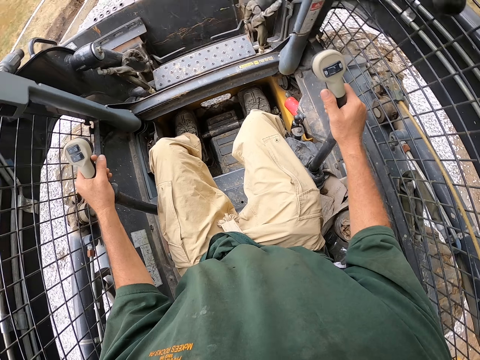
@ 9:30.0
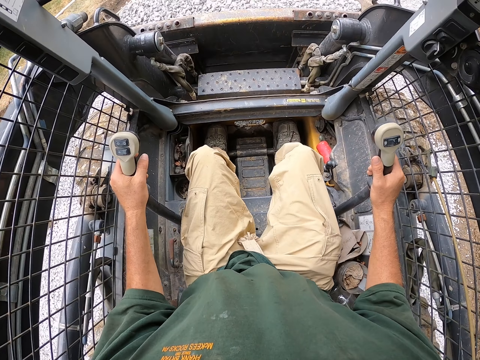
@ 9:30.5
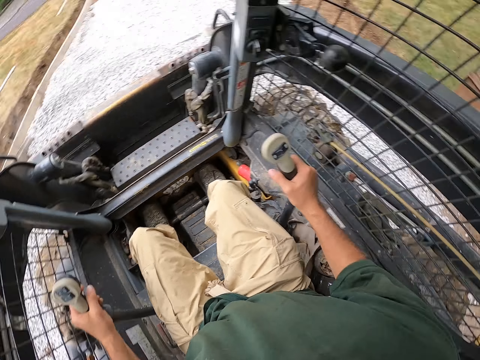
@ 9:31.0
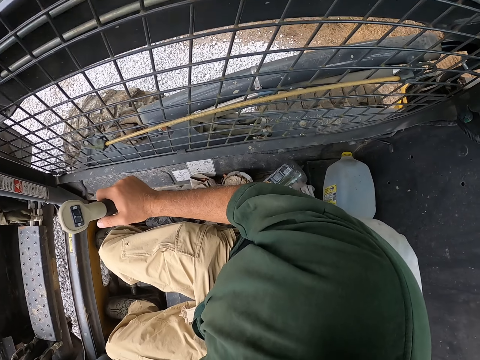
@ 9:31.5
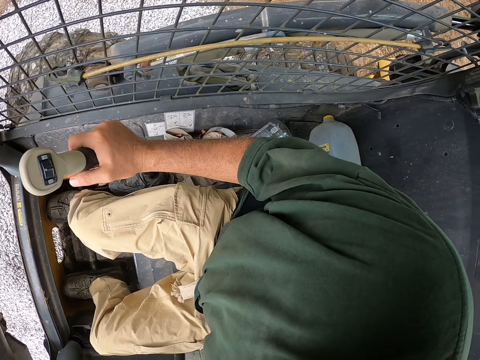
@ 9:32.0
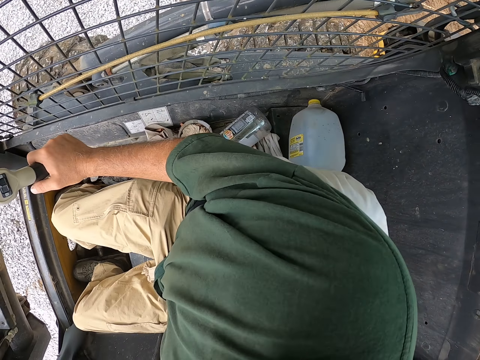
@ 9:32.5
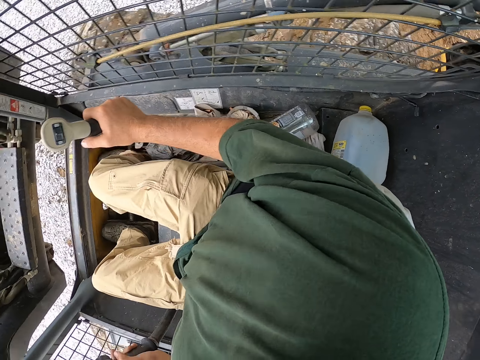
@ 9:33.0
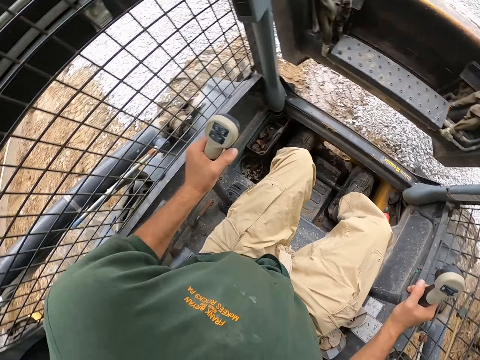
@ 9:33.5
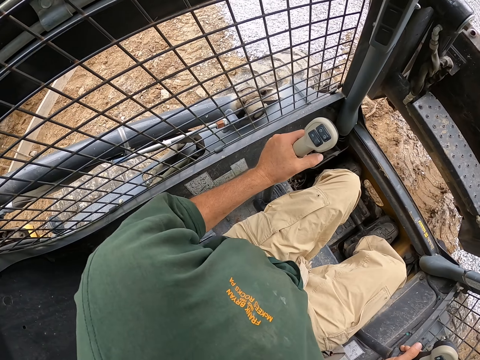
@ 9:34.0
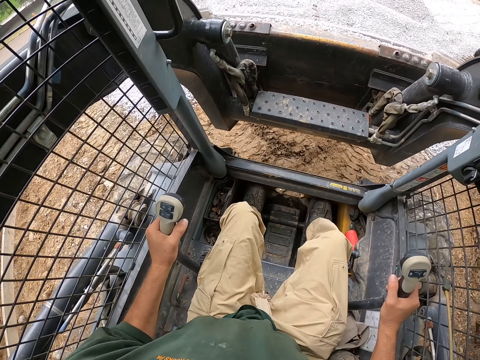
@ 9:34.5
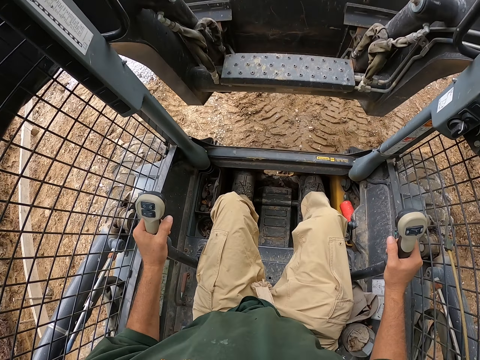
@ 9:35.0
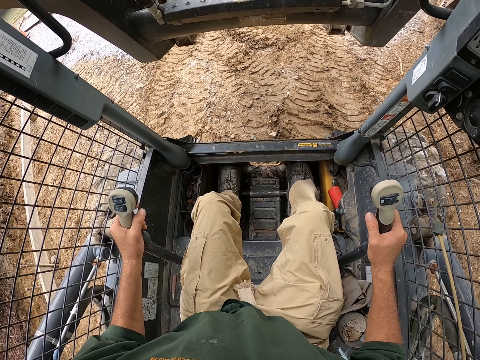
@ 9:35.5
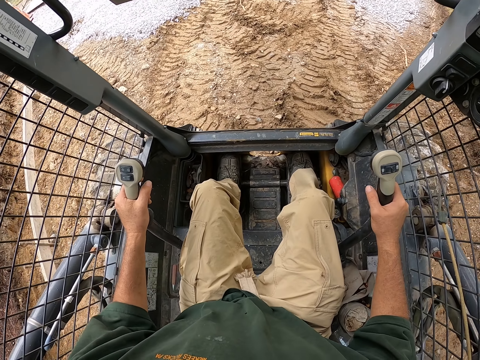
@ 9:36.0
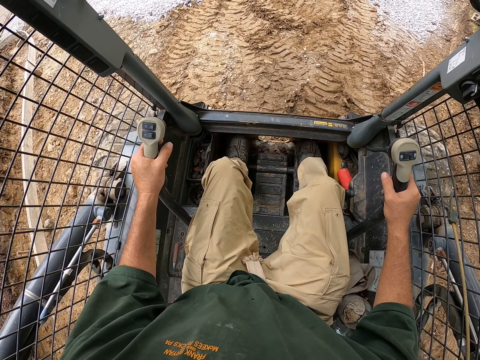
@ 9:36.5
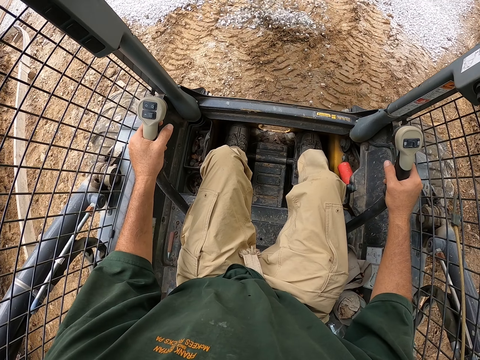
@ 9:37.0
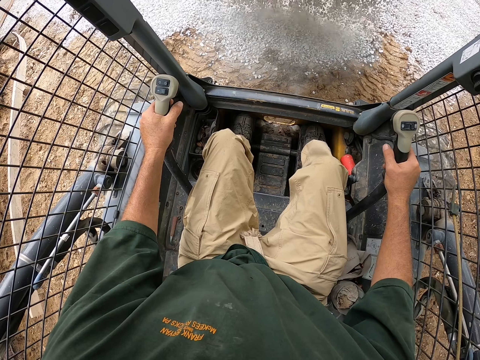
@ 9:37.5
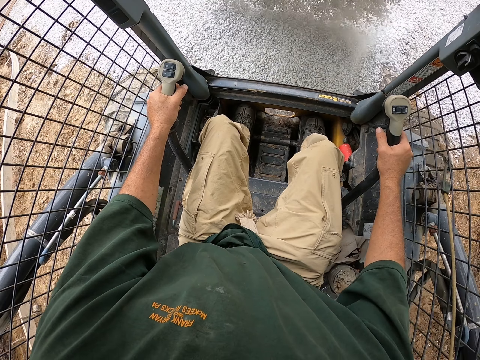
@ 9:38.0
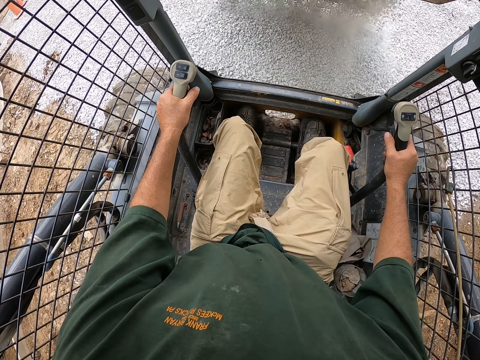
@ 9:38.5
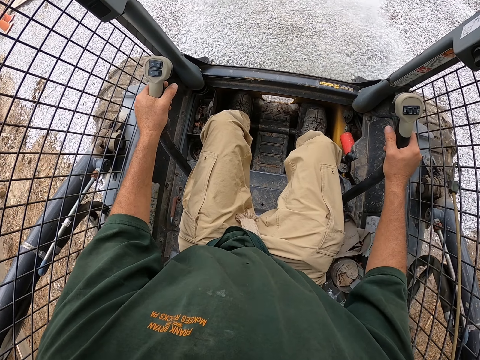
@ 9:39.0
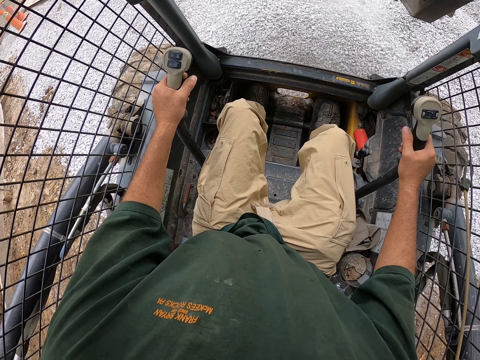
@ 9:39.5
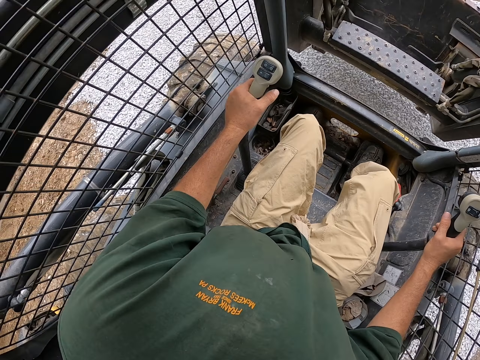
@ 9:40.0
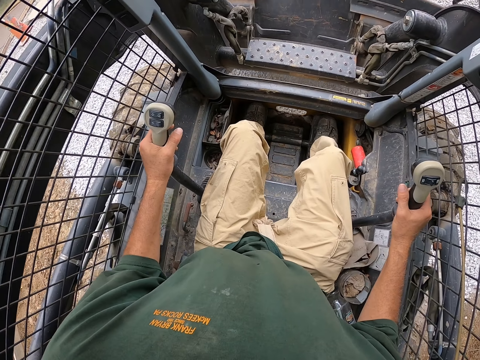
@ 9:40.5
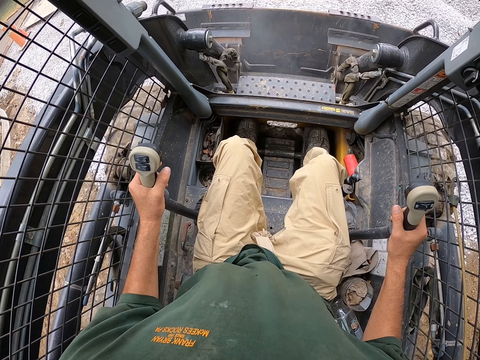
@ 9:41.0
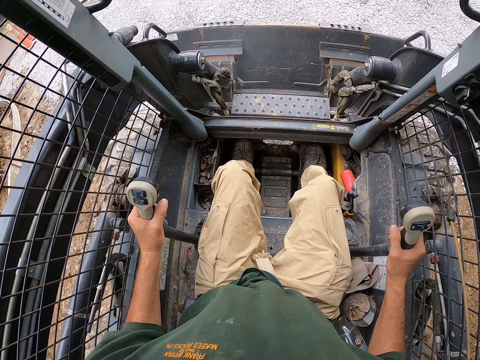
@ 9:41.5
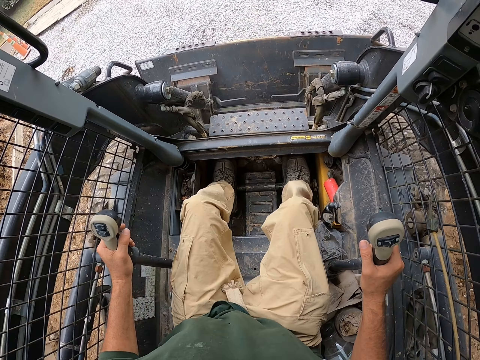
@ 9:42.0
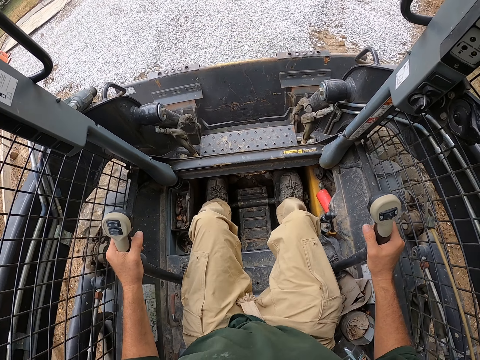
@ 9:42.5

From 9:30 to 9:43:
The camera wearer looks sideways. They reverse the backhoe. They lift the loader. They pour stones. They spread the stones.

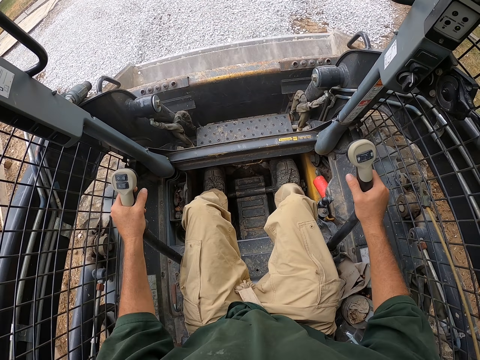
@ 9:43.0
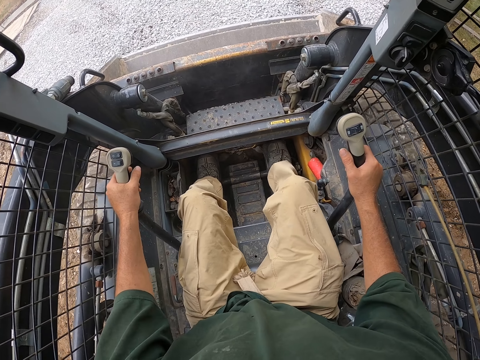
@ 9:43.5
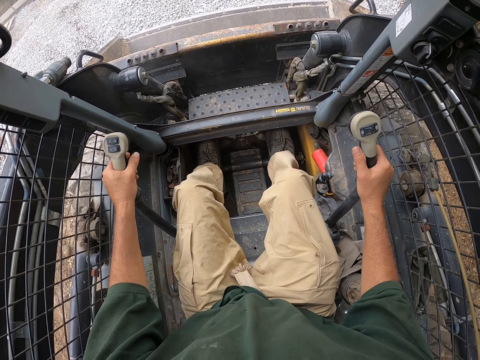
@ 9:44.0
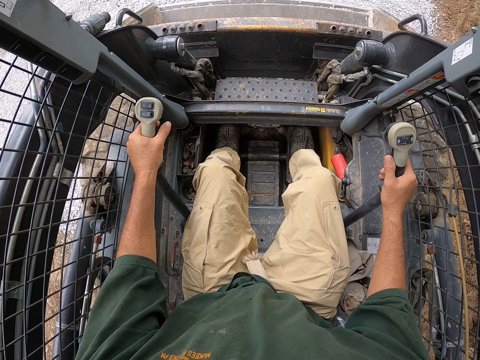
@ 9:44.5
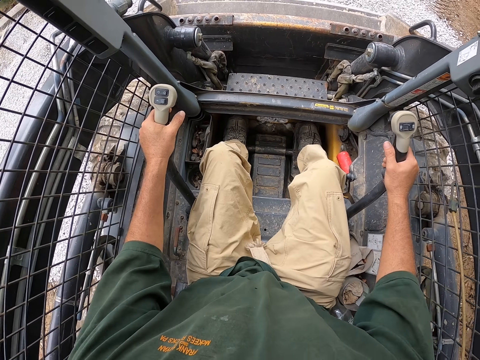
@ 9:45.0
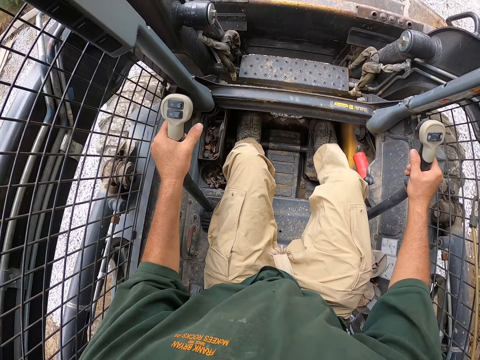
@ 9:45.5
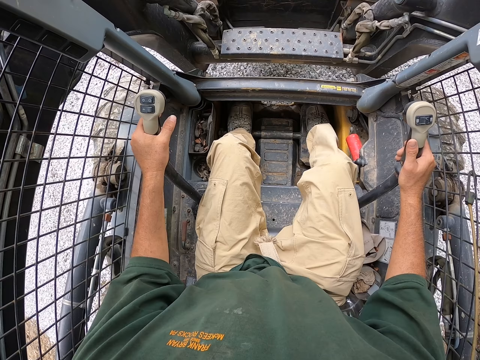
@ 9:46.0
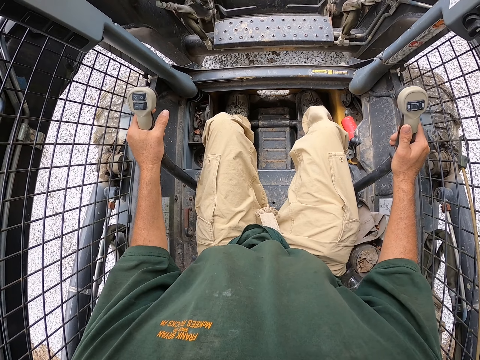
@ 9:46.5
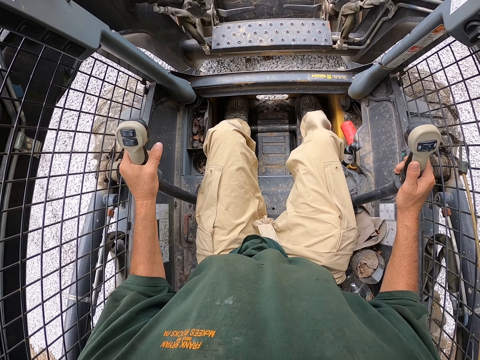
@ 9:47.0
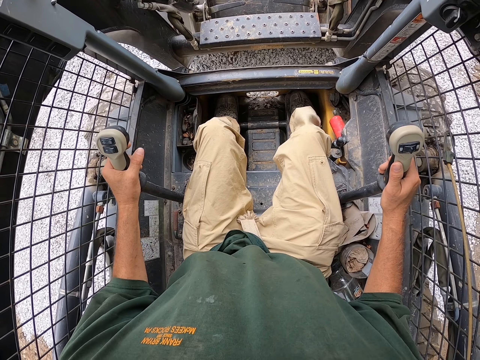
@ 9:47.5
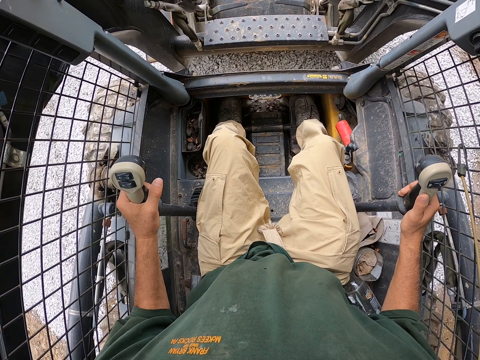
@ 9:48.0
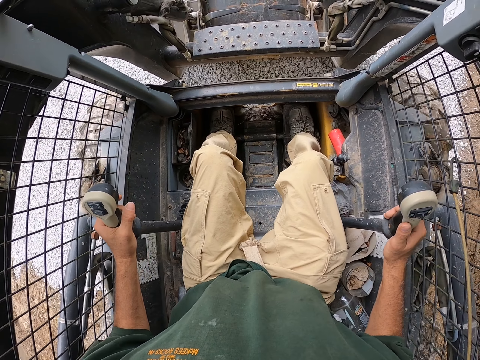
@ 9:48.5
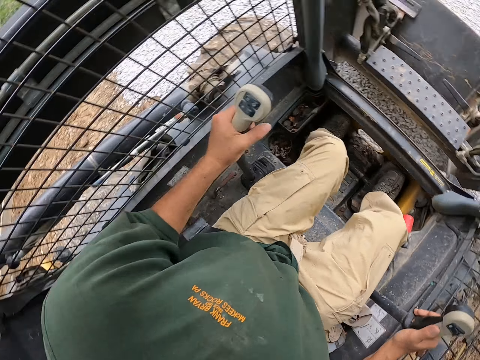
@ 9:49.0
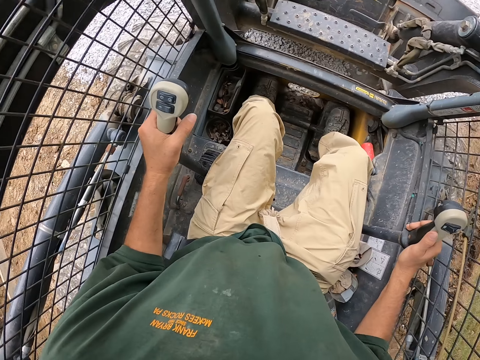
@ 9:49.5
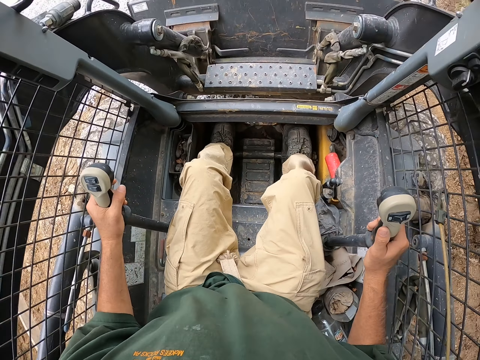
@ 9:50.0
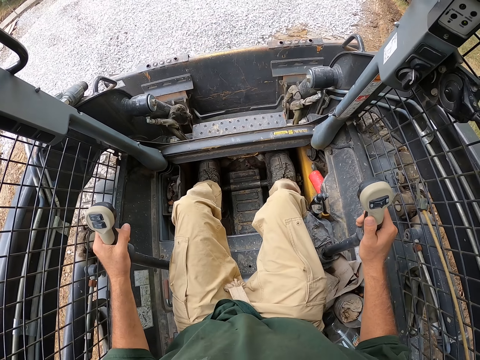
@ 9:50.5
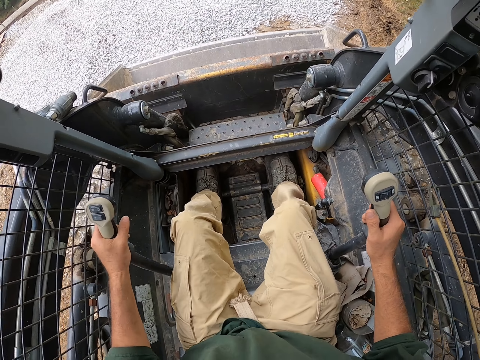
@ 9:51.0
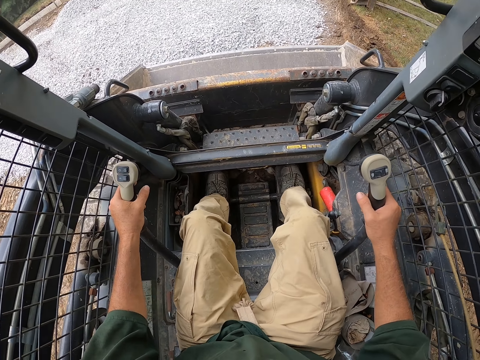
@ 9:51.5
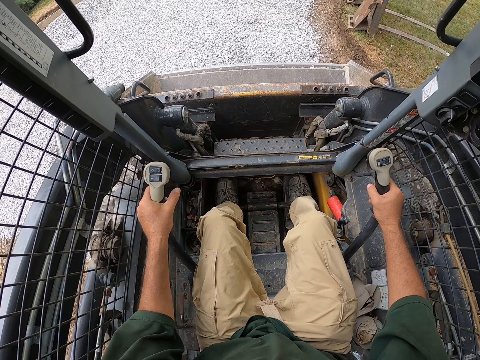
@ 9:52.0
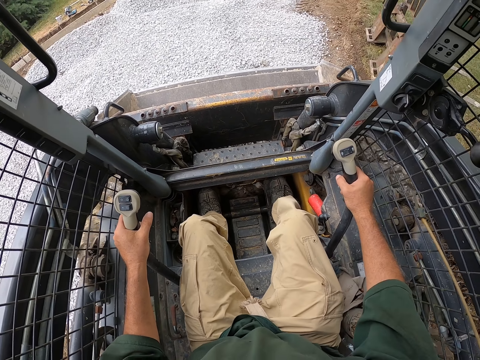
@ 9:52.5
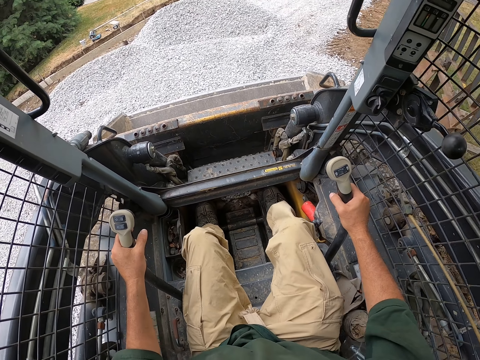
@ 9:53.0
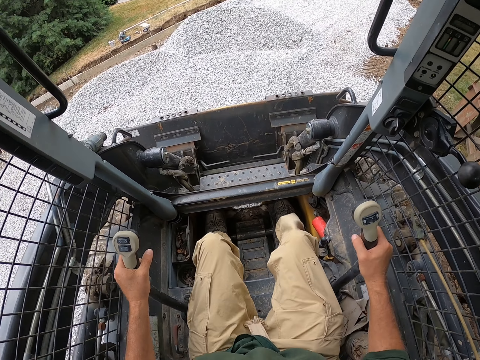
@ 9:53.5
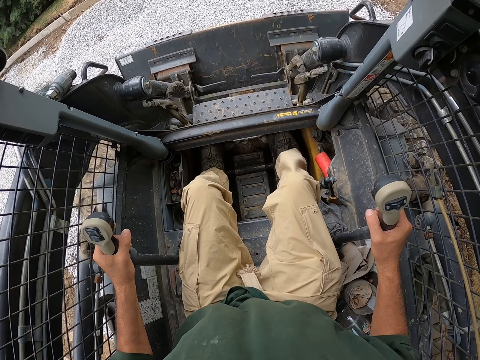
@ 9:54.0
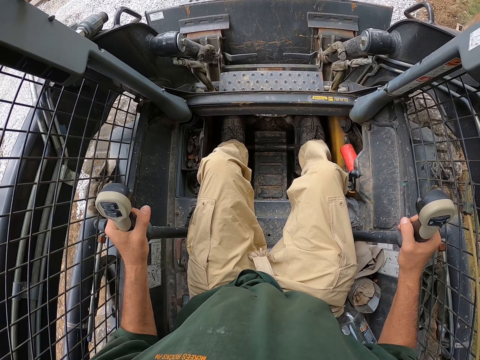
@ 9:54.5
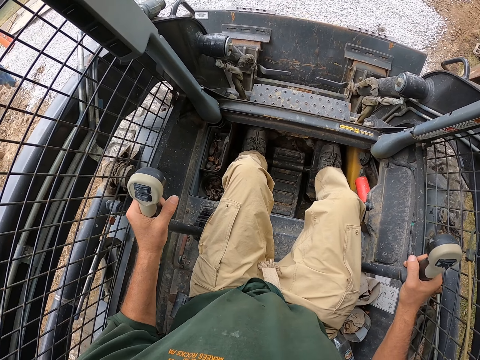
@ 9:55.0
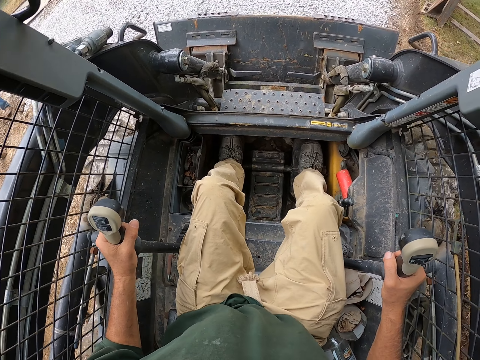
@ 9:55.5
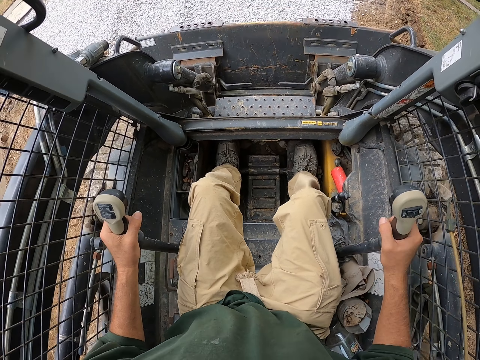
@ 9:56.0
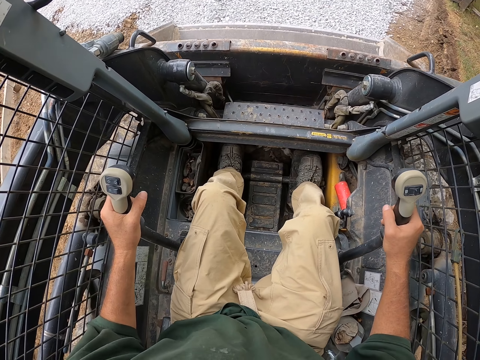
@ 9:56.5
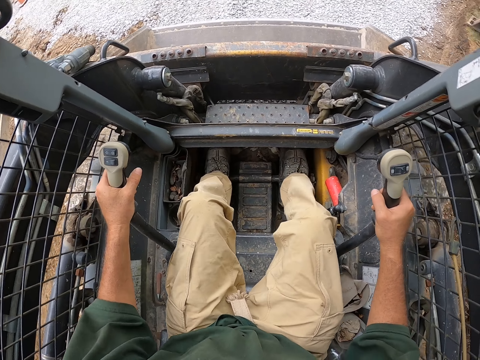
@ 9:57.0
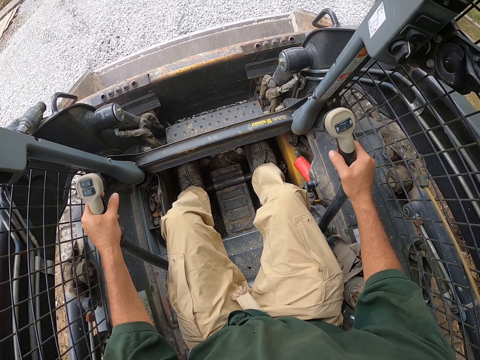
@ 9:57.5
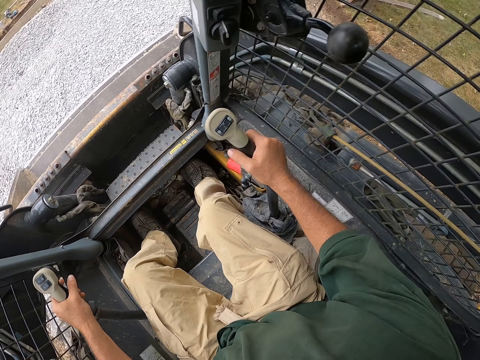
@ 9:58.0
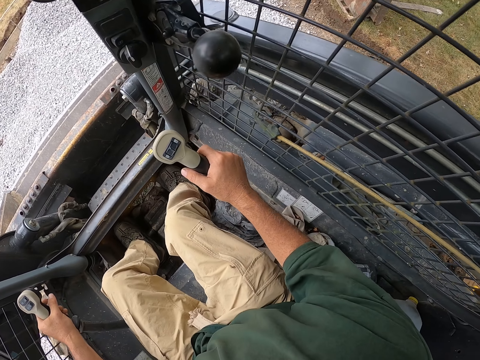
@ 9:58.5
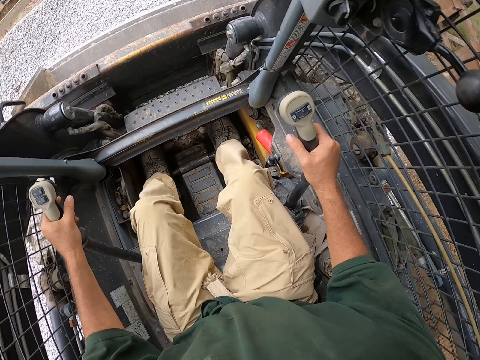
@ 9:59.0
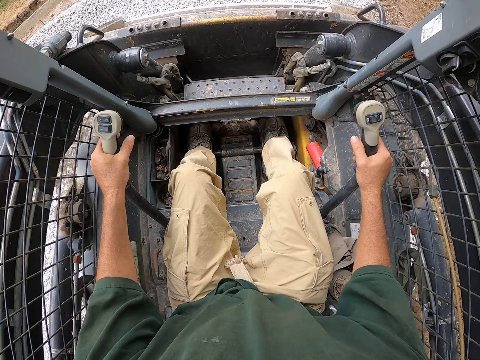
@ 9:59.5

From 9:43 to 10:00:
The camera wearer drives the backhoe. He spreads the stones. He drives the backhoe. He turns his head. He reverses the backhoe. He drives the backhoe.
